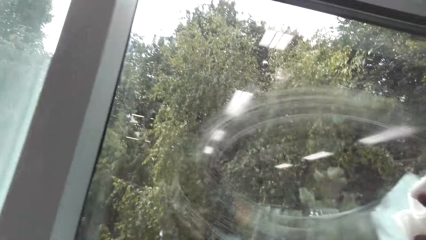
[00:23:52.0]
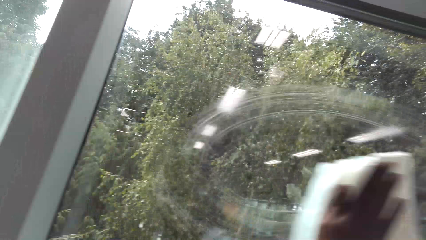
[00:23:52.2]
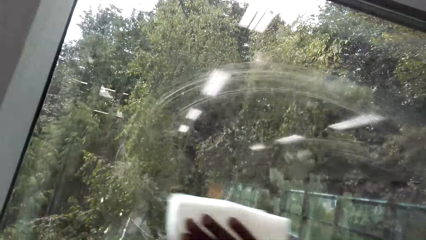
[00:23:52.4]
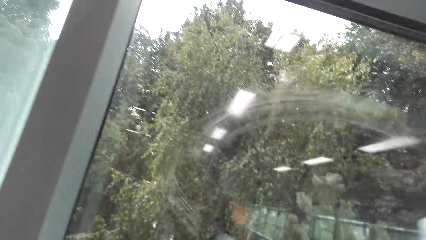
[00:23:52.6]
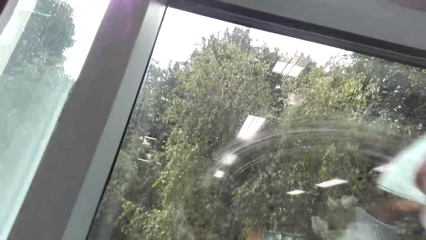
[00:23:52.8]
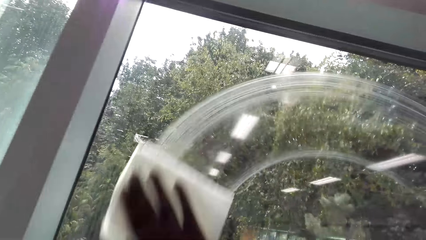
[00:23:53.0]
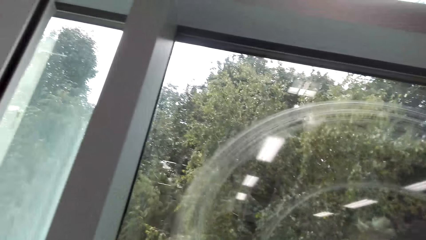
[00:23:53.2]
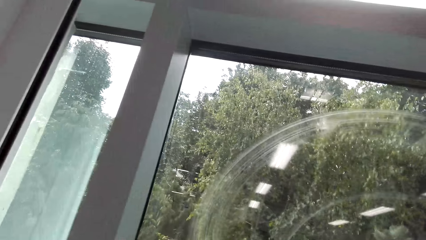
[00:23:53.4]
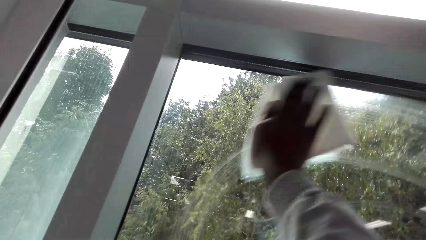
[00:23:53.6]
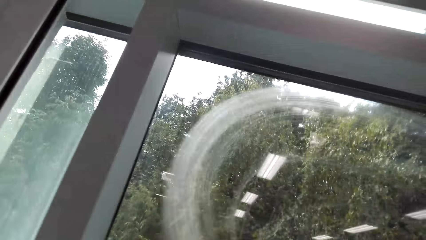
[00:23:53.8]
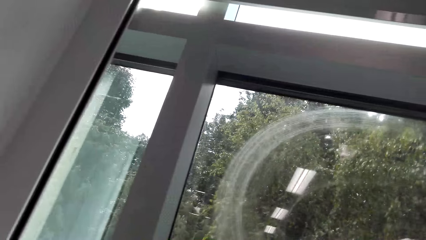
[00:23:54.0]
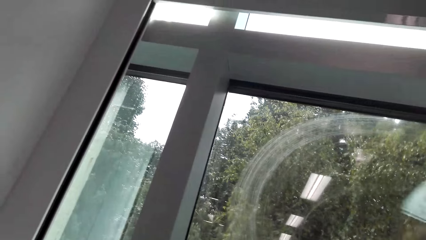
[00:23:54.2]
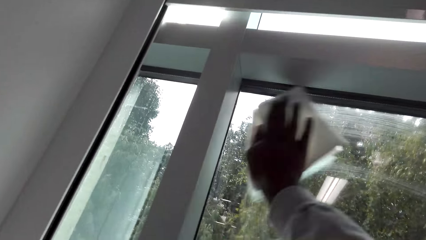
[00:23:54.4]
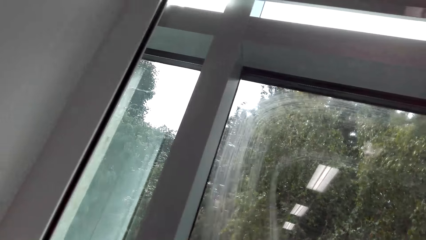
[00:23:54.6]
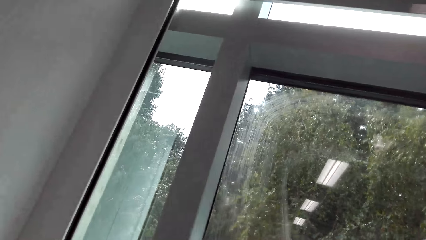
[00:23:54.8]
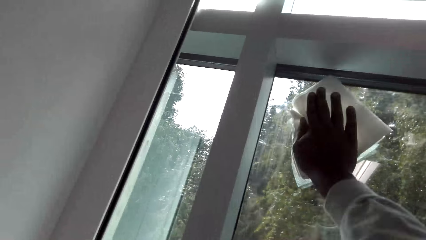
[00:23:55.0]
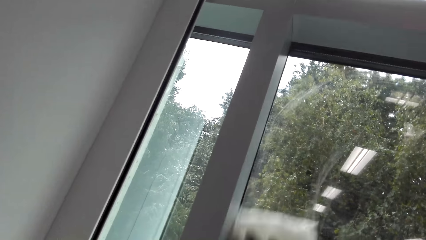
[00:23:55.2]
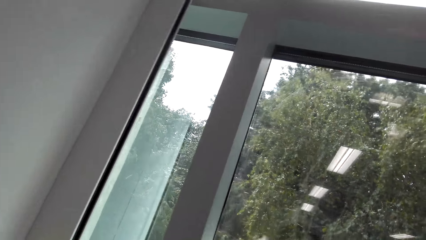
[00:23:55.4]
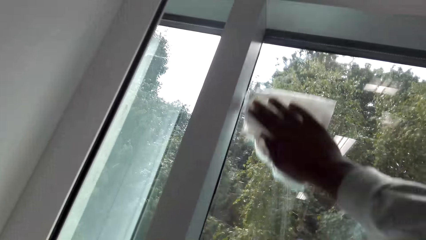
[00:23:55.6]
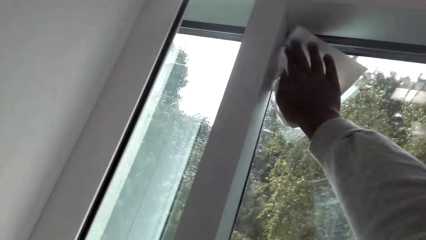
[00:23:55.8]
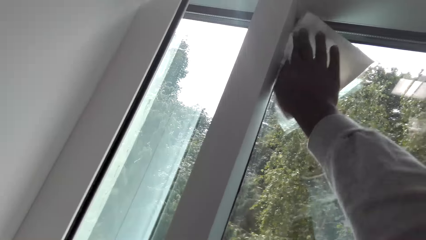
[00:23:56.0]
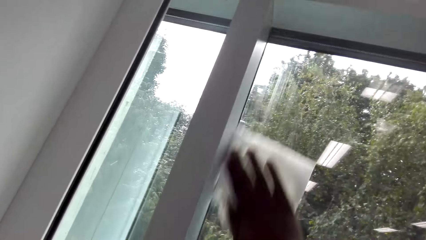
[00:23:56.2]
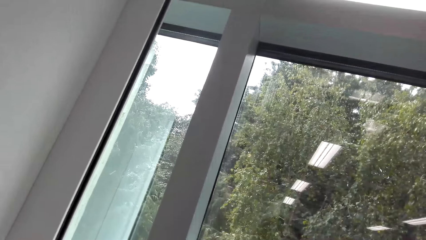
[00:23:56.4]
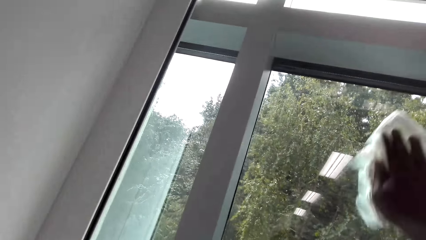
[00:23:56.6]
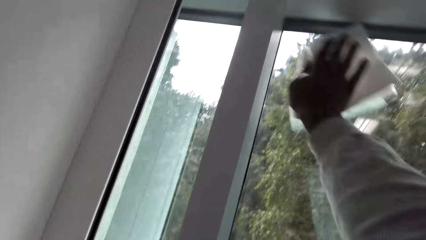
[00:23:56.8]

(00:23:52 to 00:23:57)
The camera wearer wipes the window.

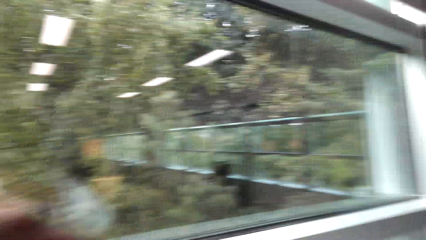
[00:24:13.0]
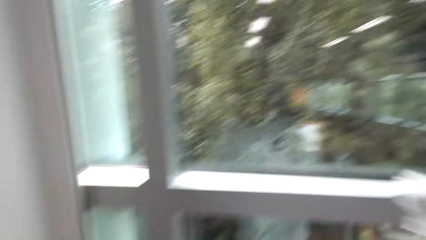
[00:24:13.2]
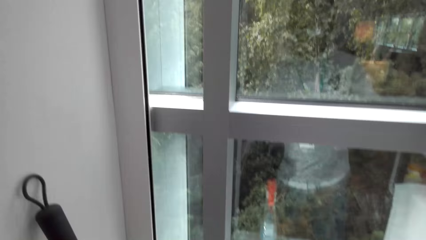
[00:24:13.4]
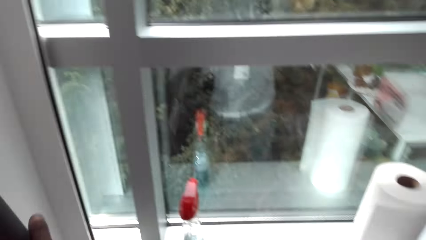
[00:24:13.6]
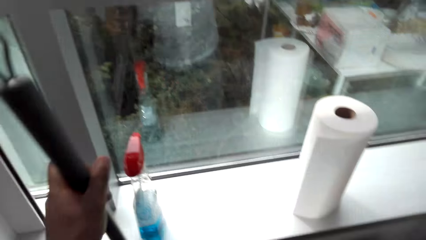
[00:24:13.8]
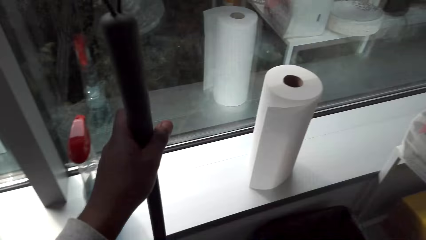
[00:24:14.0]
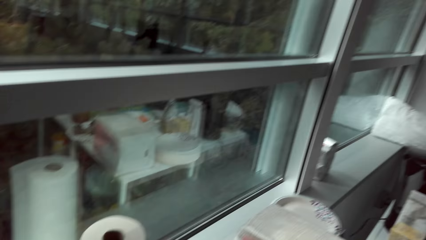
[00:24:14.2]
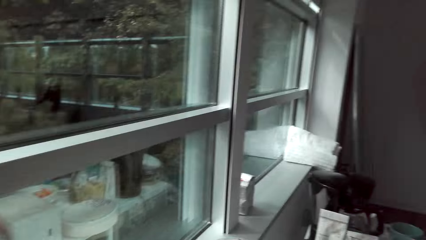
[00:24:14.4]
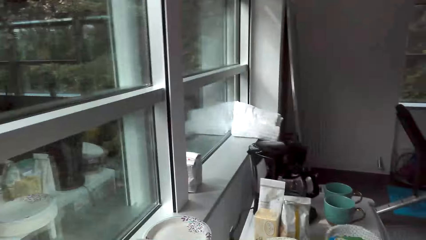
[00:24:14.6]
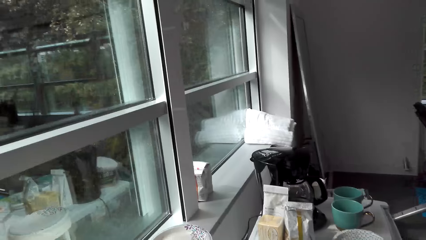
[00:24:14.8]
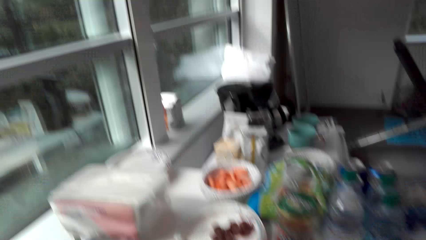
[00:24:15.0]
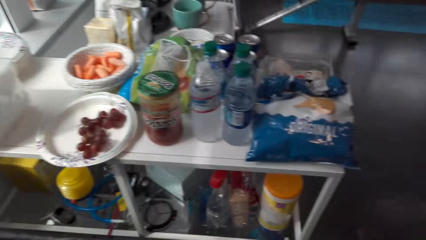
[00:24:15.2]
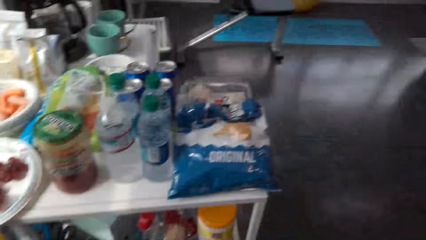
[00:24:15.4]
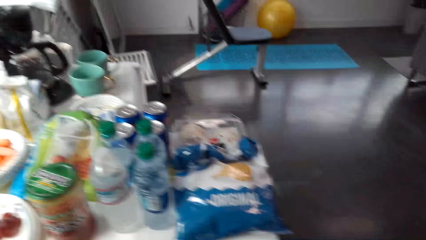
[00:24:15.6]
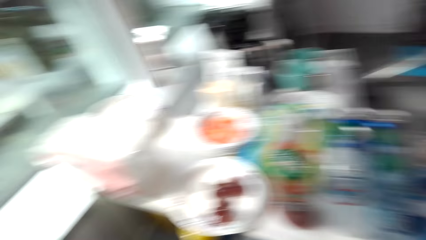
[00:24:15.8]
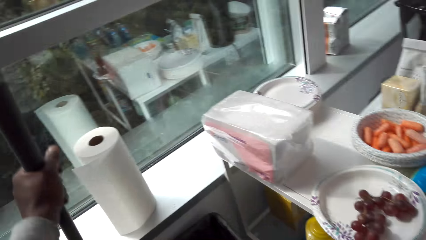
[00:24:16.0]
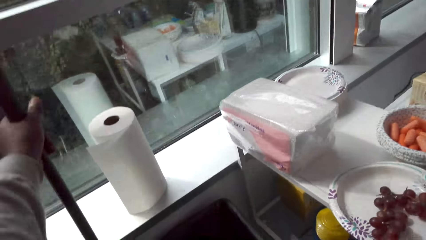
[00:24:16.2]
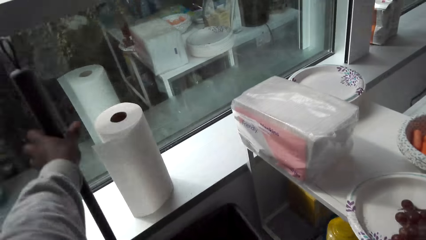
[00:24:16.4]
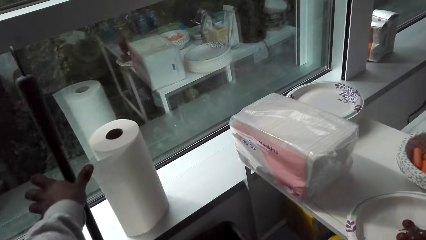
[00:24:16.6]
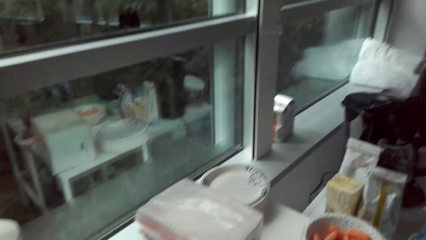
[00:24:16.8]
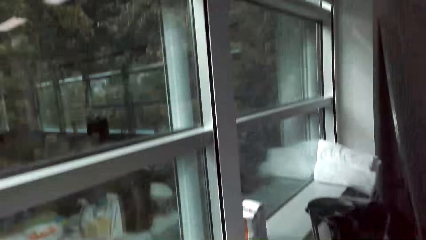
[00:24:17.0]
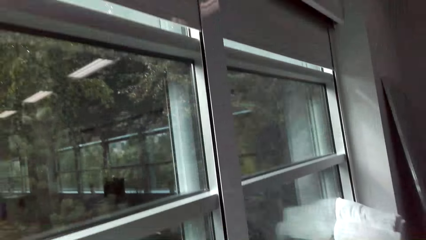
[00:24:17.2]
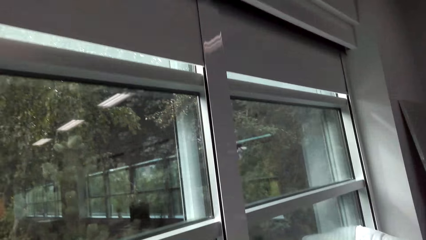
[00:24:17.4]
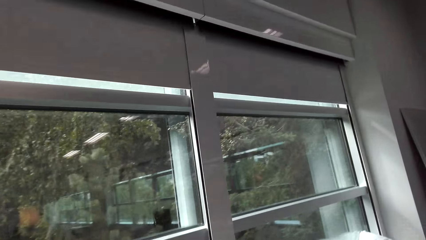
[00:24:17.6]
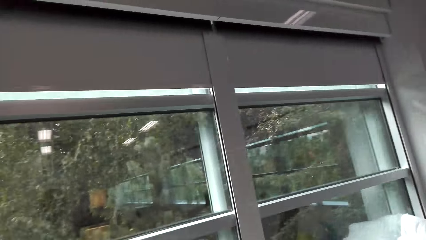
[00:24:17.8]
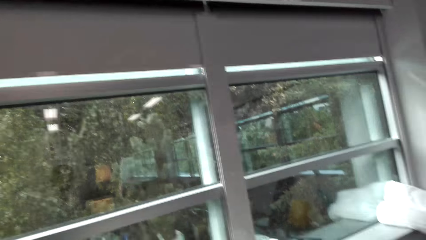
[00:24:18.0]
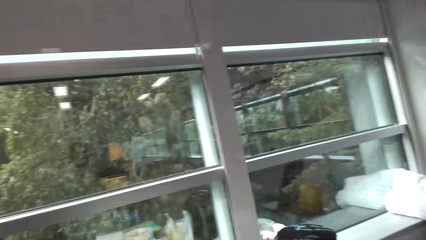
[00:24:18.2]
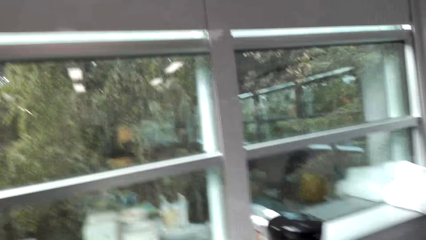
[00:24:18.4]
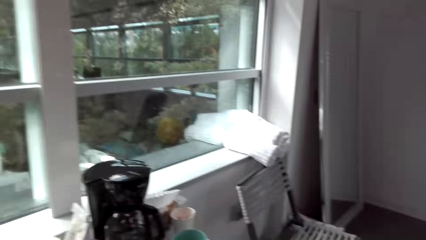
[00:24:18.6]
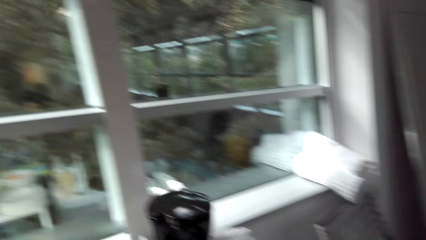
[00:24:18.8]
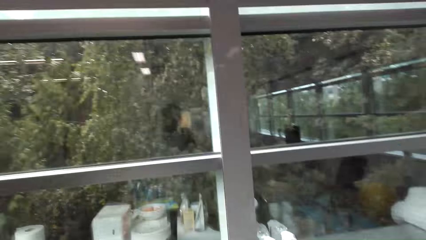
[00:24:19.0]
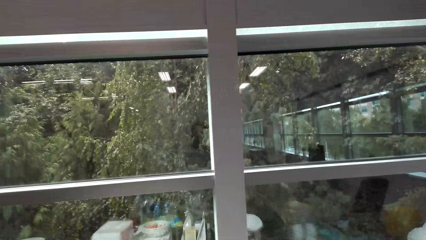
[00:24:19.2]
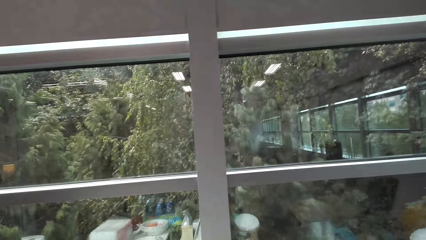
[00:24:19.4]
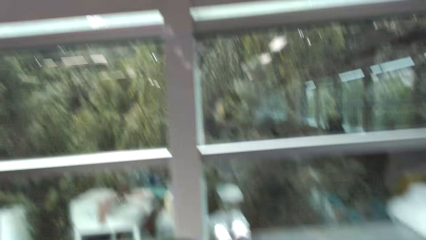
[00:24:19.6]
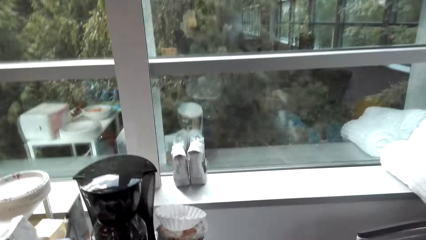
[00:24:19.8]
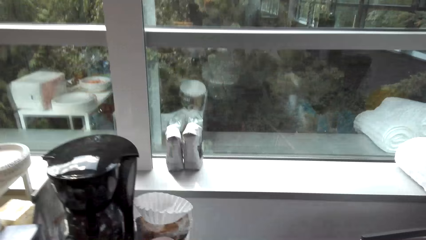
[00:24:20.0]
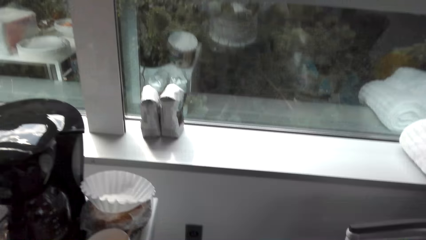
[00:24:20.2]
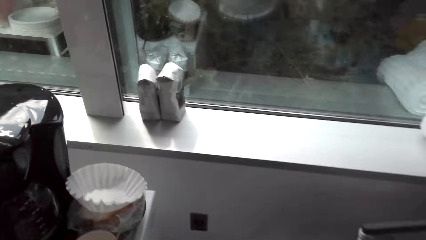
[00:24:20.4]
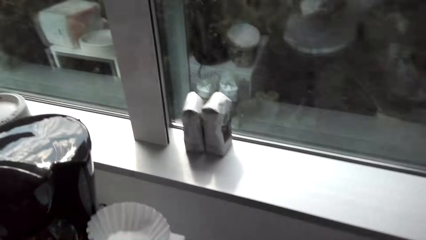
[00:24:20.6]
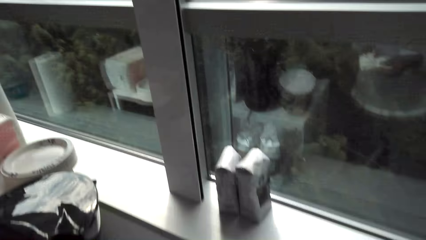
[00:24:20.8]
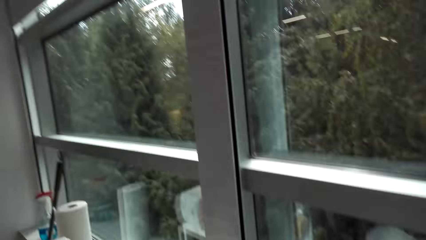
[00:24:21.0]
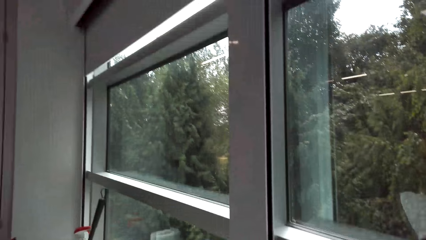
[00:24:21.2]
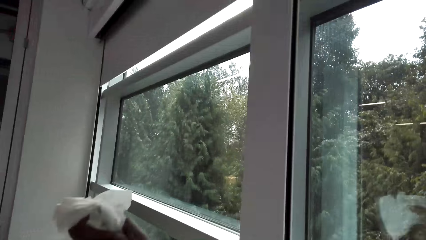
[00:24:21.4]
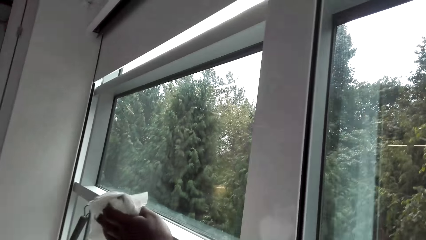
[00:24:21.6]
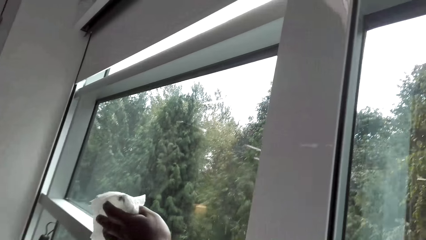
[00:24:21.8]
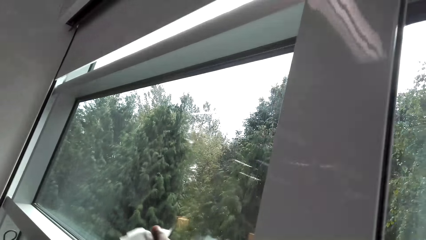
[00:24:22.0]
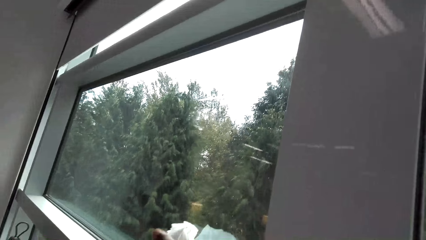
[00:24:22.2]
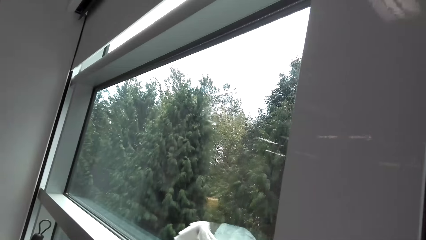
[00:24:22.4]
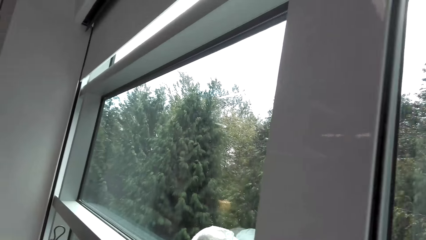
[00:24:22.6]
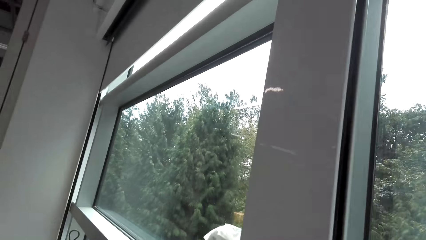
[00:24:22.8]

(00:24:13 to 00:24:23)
The camera wearer walks around the room. They lean the hand broom on the wall. They wipe the window.
